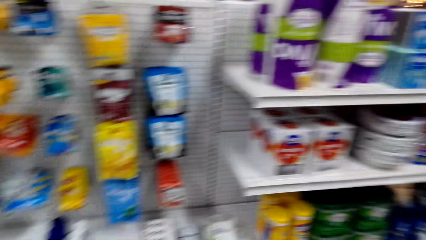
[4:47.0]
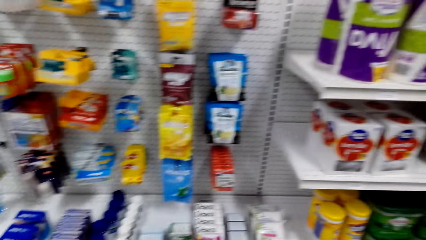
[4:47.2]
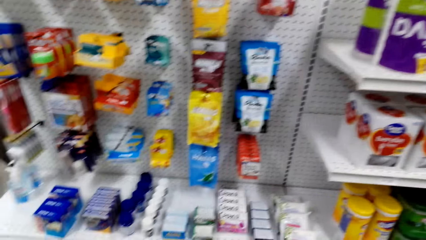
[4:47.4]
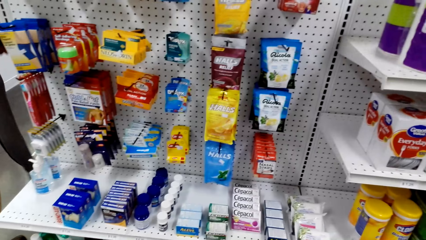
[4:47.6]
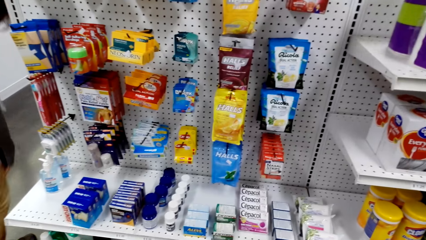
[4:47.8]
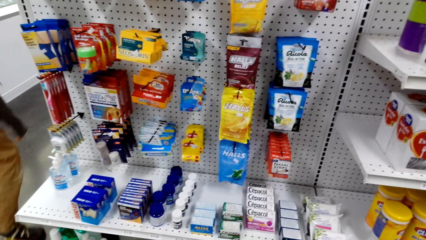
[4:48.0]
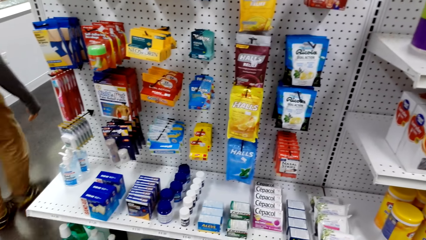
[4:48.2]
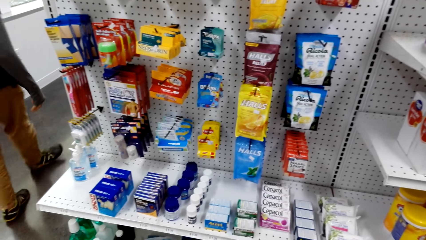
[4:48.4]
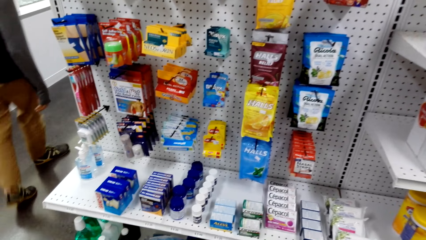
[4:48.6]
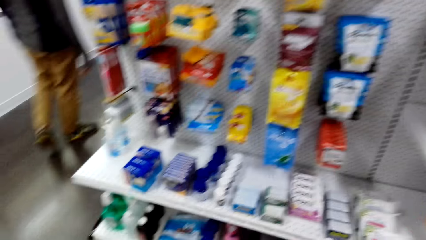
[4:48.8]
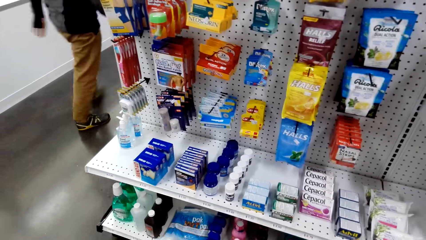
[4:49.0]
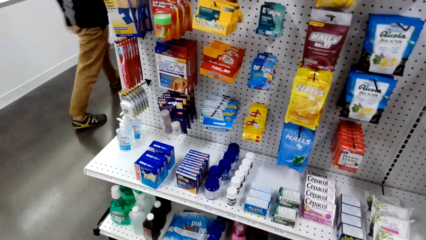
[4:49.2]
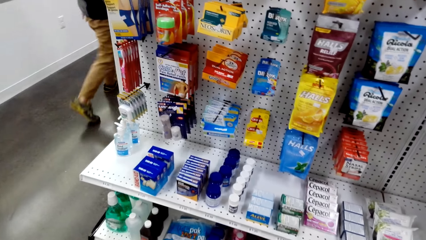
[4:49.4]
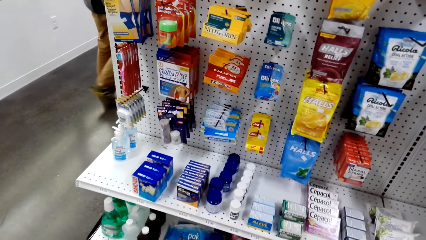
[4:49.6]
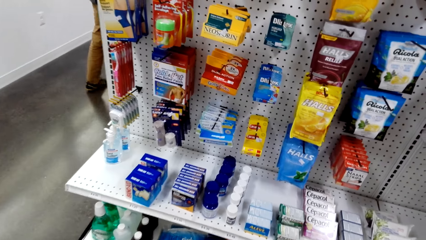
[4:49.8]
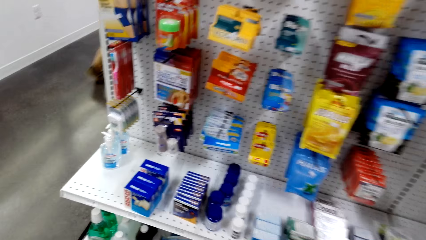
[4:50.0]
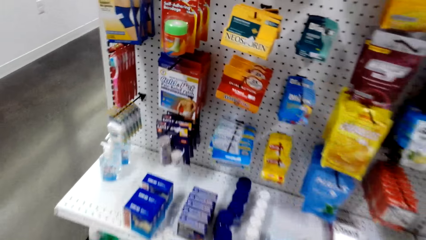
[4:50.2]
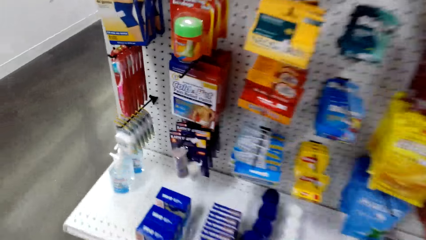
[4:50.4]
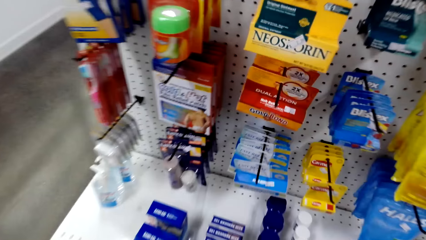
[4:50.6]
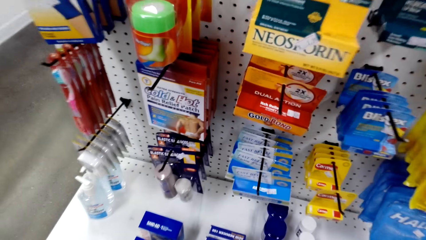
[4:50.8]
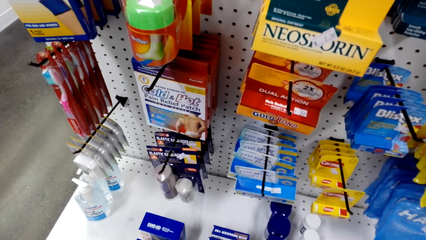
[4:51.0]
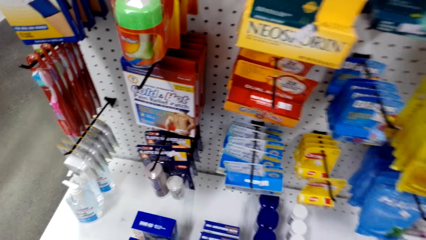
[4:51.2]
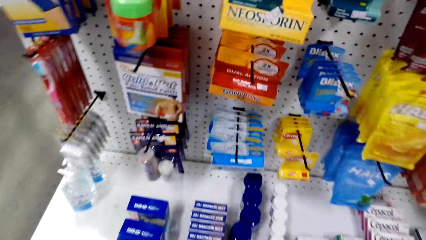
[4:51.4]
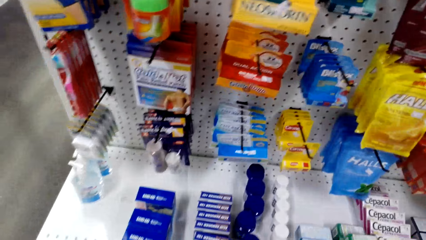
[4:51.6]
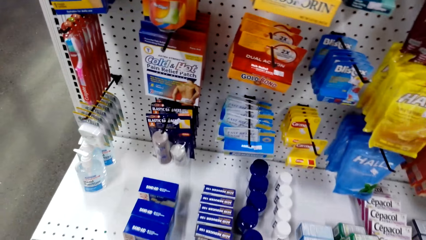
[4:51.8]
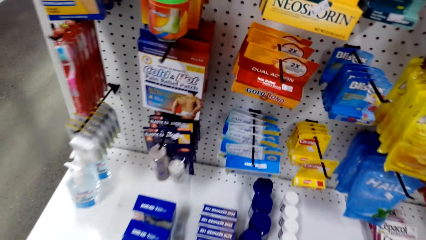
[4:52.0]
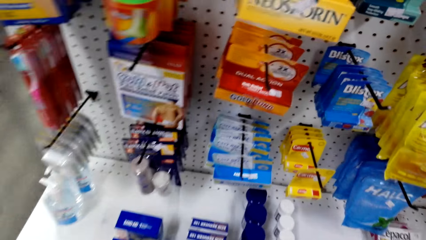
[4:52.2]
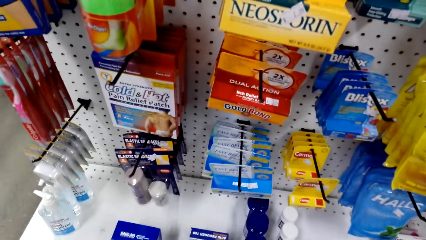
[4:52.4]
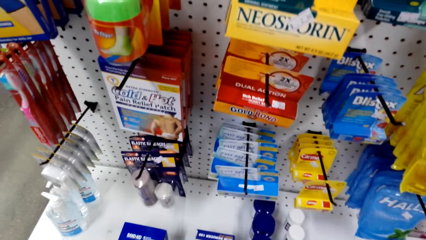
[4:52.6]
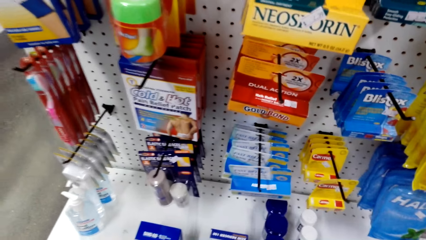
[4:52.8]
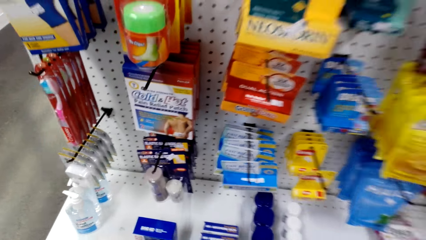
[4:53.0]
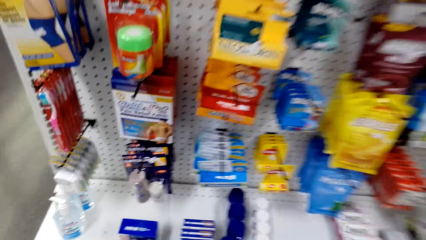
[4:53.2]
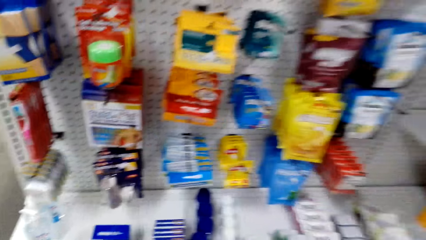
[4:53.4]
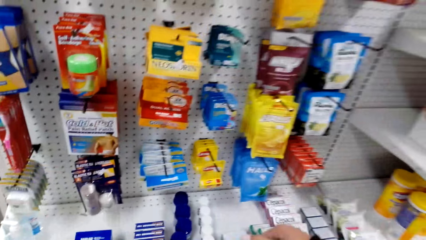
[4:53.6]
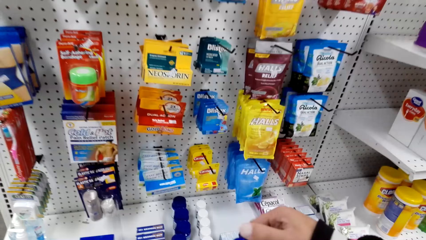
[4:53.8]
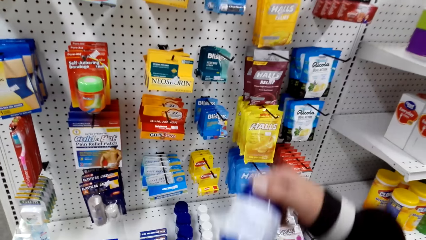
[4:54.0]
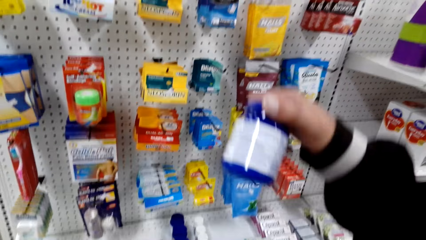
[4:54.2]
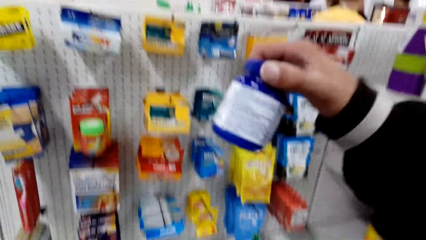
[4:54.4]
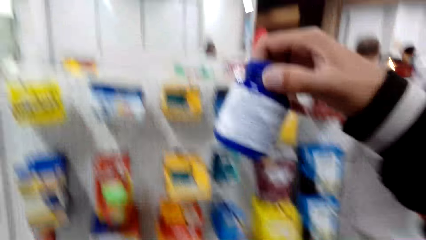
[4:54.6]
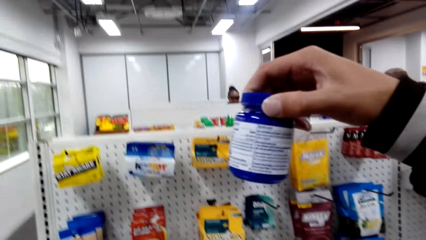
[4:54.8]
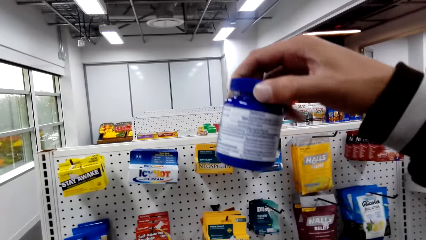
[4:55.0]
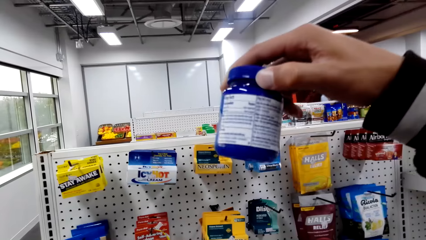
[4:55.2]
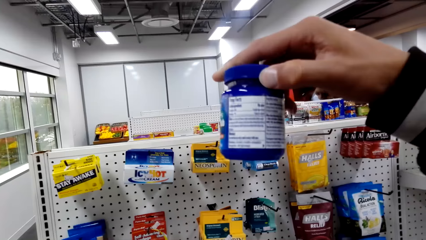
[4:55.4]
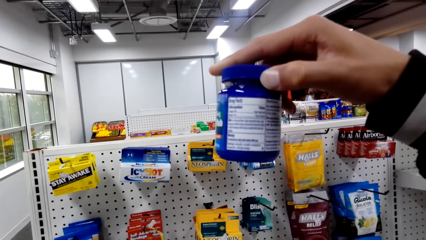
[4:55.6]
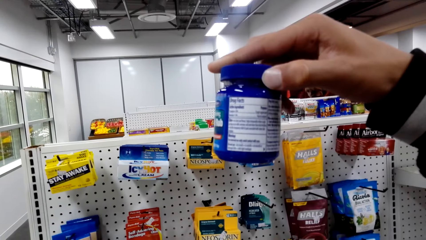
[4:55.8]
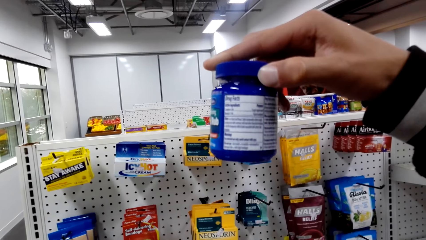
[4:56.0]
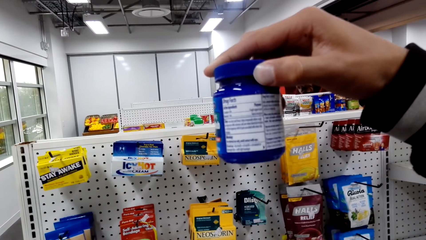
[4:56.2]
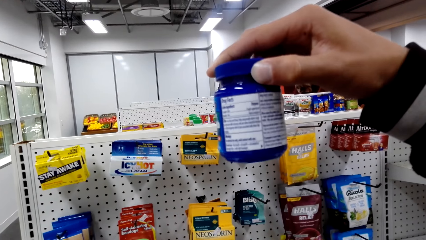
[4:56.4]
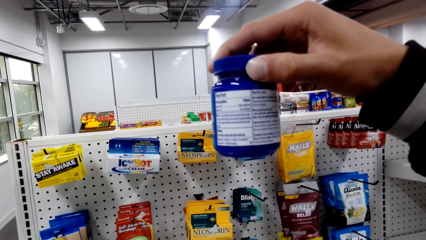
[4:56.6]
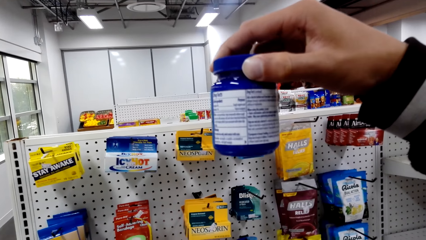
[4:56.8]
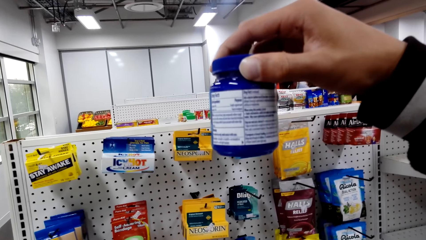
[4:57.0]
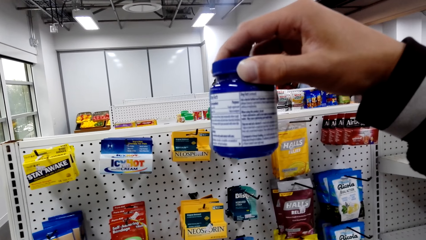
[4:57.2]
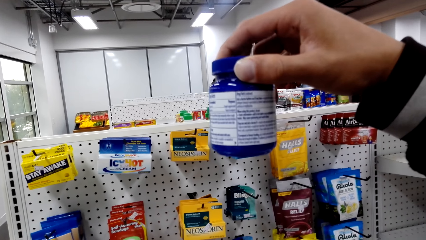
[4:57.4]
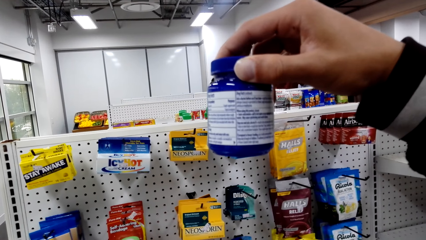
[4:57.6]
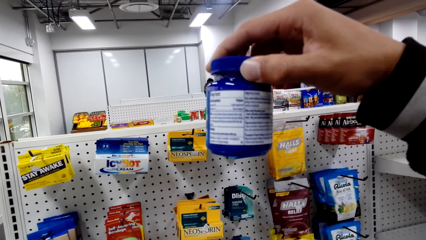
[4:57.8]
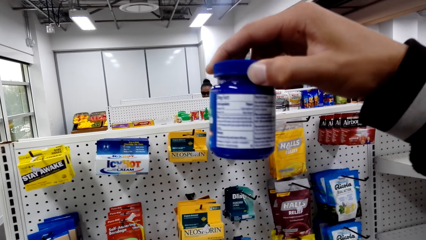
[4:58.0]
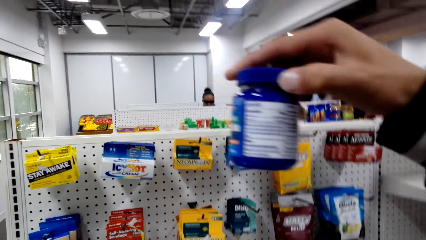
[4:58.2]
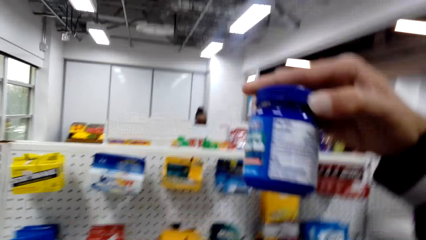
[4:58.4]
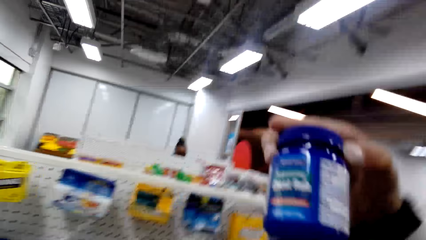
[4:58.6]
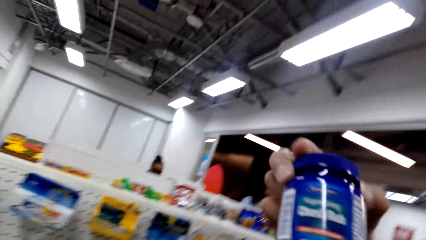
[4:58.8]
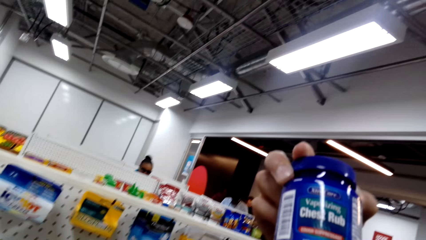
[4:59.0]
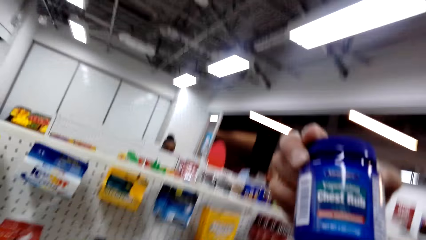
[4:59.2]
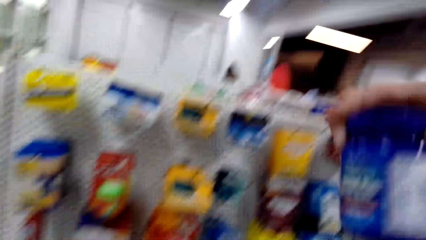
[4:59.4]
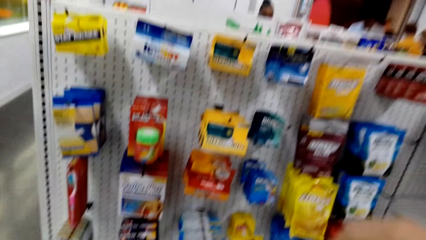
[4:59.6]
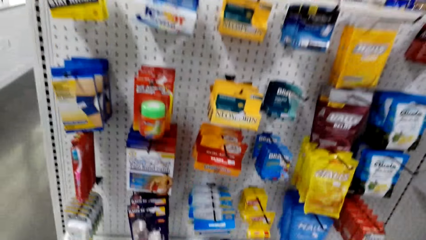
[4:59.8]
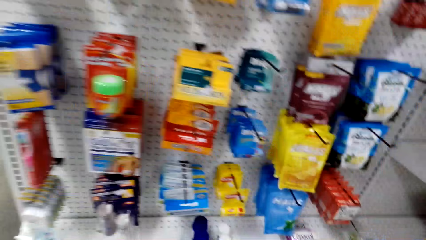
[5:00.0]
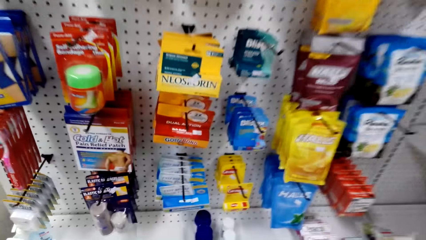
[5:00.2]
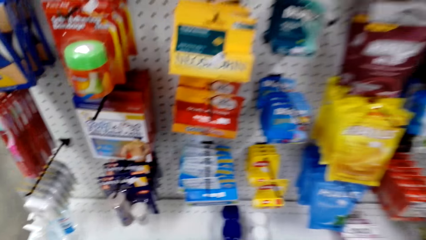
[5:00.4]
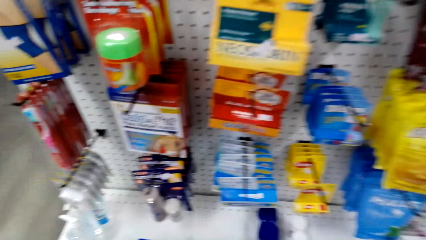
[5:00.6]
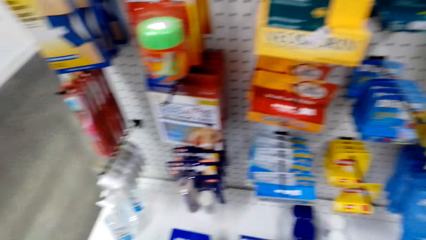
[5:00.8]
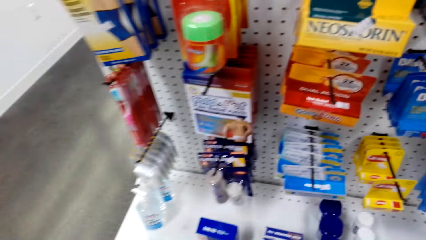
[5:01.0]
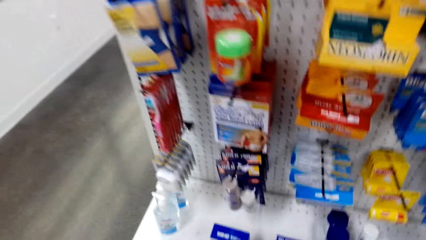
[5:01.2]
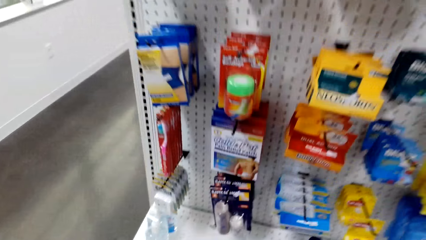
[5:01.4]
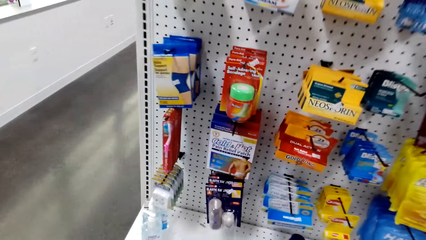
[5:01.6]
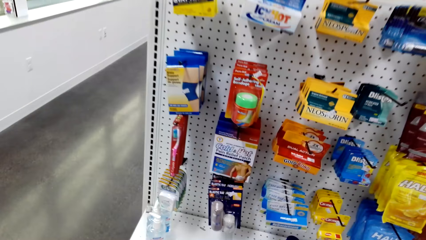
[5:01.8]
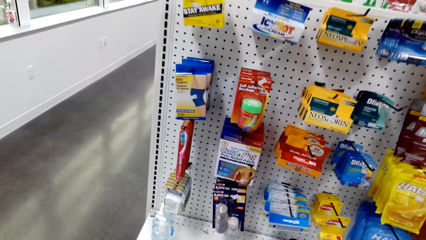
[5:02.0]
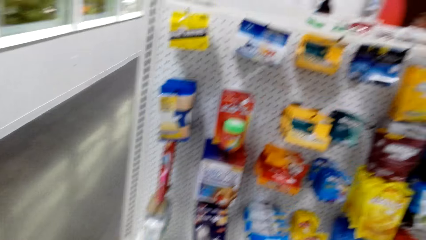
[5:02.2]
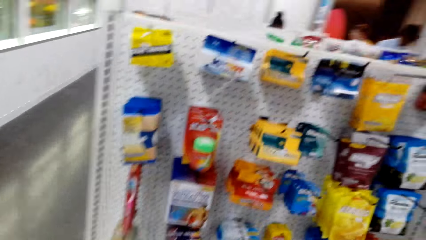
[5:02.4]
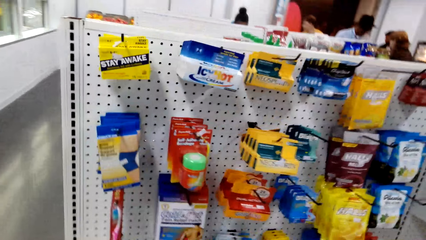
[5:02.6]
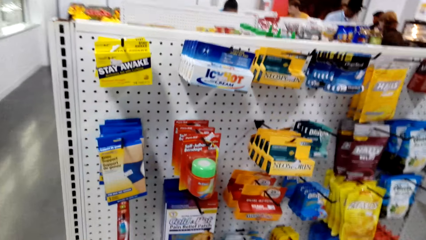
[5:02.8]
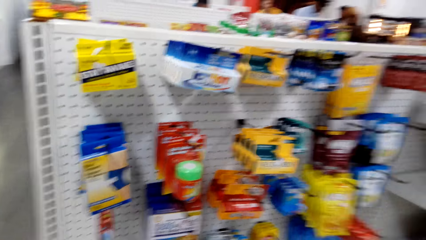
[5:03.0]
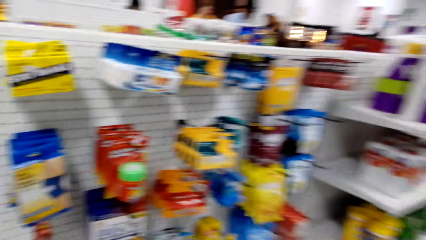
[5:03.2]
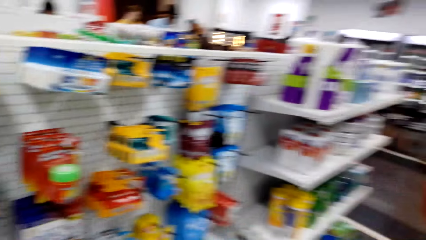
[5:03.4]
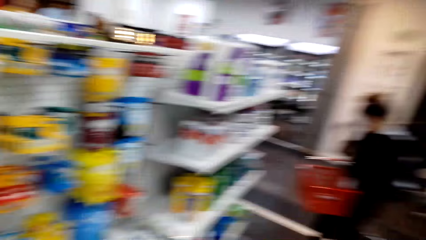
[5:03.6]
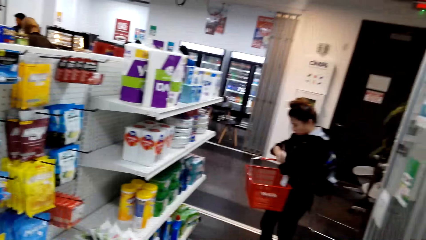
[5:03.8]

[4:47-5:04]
A man walks away. The camera wearer looks closer at the items on the shelf. They pick up the can, look at the can, and read the description paper on the can. They put down the can in the basket. They walk around. They converse.
